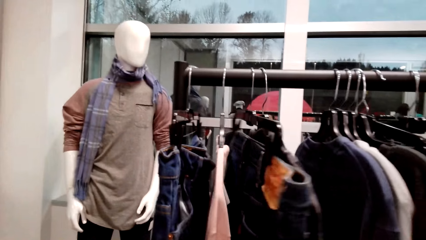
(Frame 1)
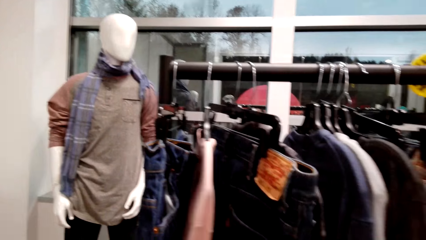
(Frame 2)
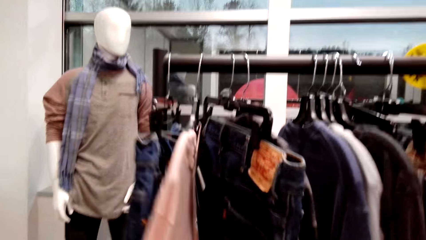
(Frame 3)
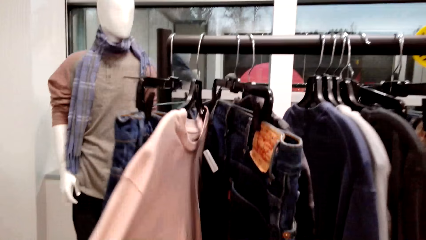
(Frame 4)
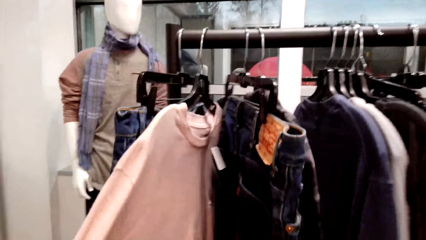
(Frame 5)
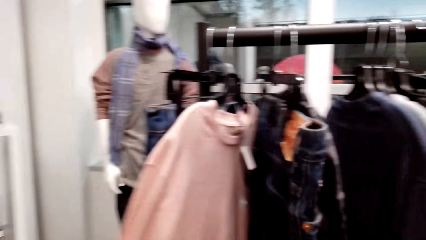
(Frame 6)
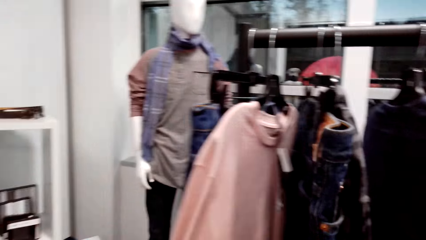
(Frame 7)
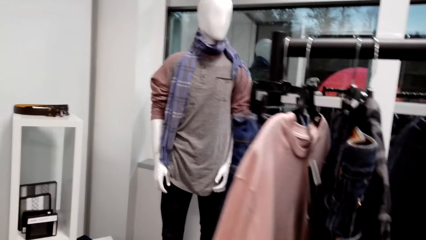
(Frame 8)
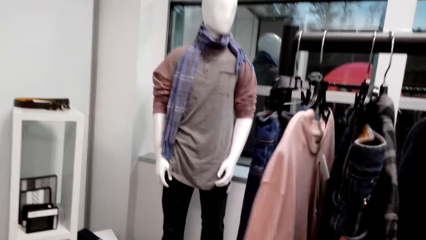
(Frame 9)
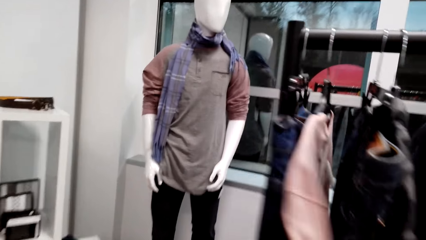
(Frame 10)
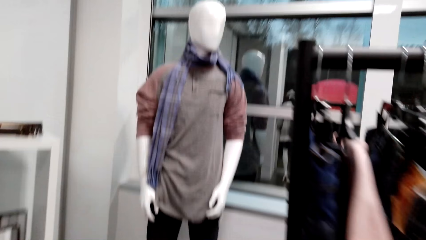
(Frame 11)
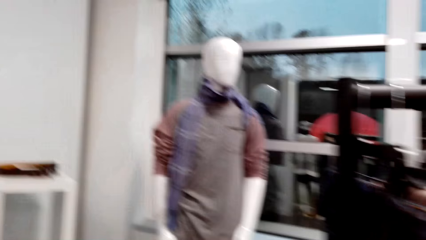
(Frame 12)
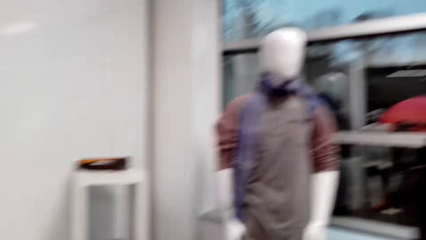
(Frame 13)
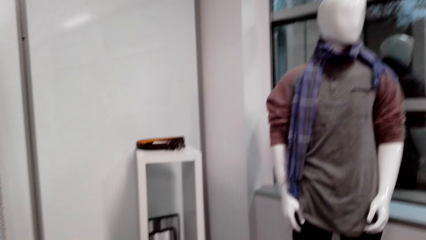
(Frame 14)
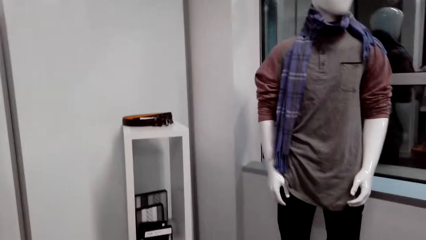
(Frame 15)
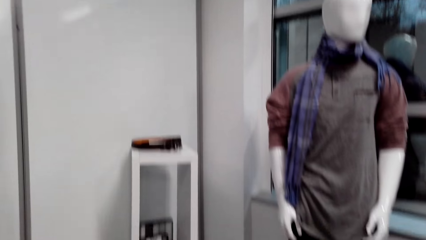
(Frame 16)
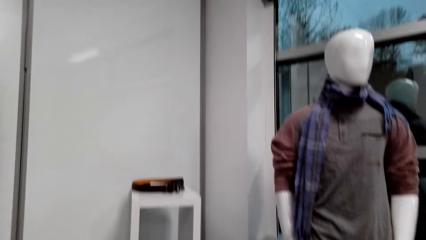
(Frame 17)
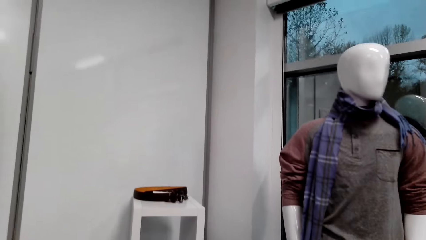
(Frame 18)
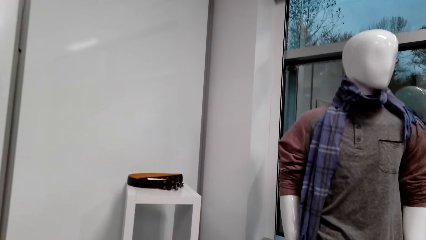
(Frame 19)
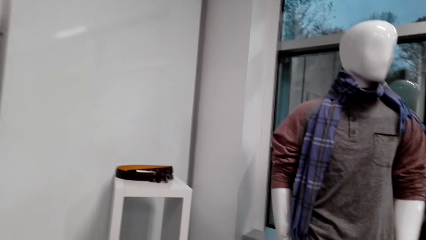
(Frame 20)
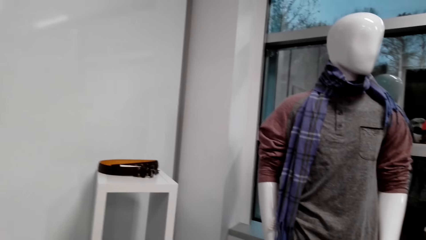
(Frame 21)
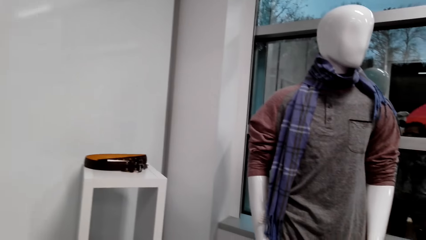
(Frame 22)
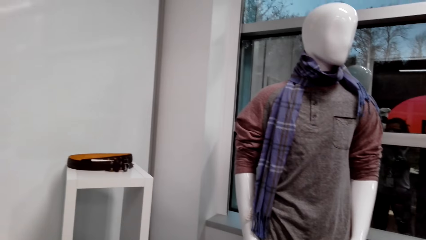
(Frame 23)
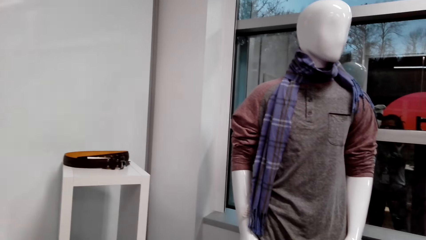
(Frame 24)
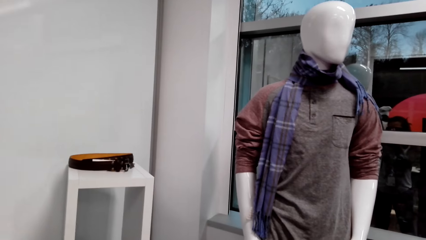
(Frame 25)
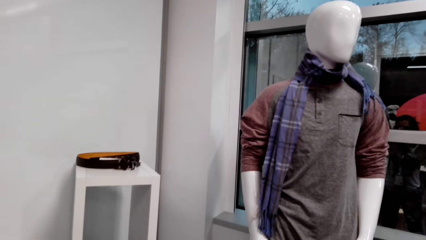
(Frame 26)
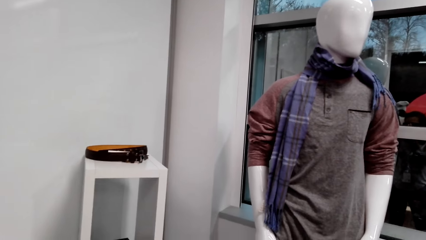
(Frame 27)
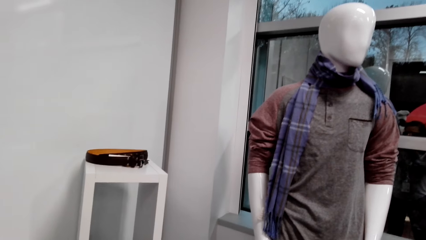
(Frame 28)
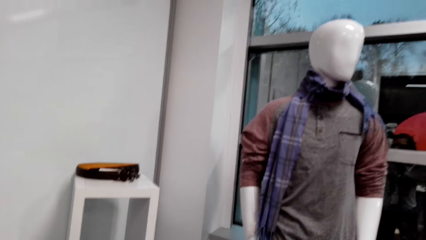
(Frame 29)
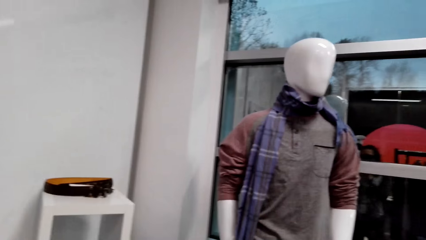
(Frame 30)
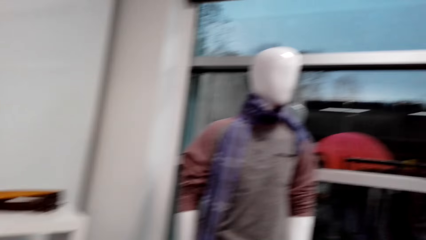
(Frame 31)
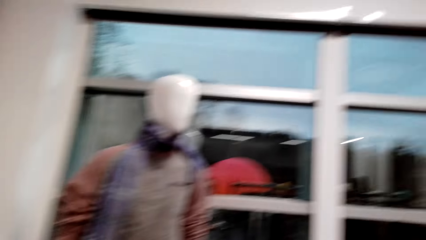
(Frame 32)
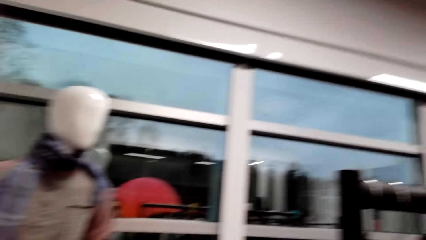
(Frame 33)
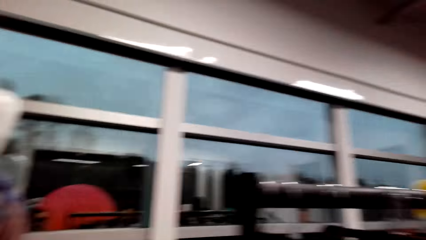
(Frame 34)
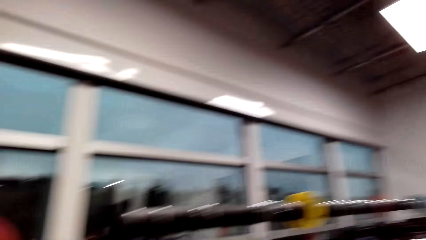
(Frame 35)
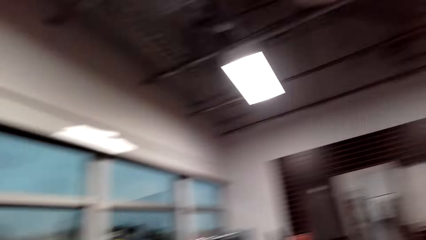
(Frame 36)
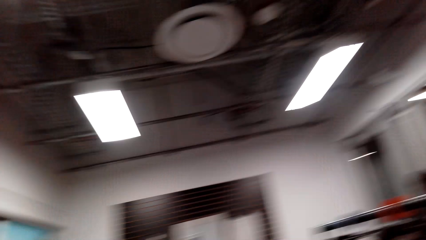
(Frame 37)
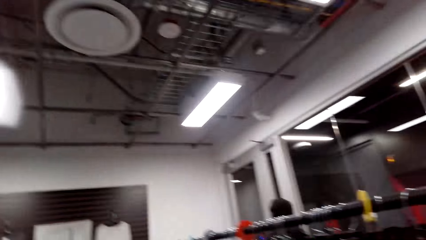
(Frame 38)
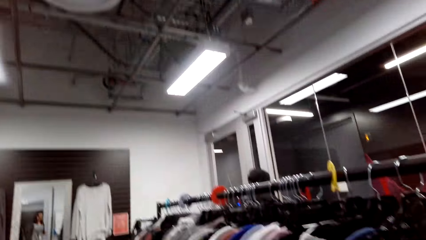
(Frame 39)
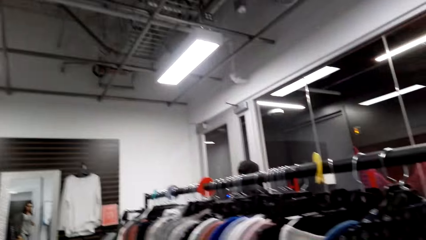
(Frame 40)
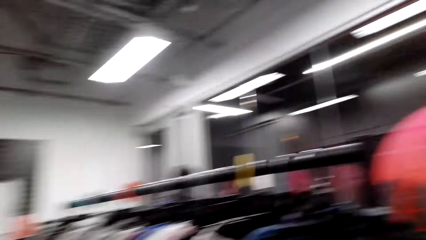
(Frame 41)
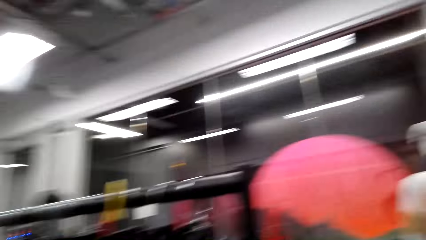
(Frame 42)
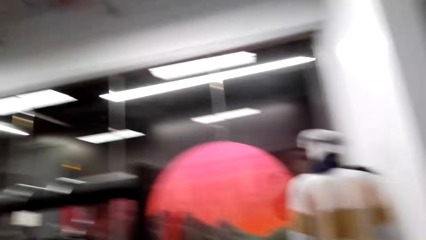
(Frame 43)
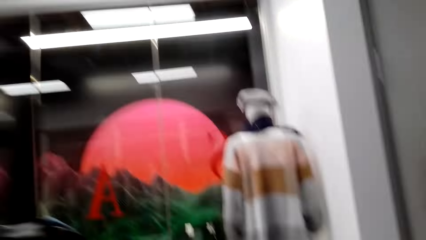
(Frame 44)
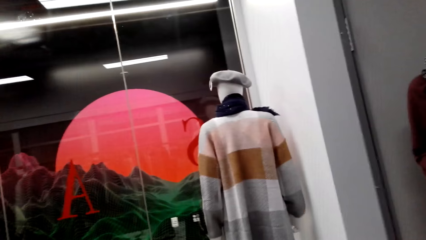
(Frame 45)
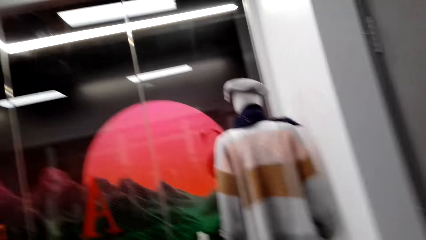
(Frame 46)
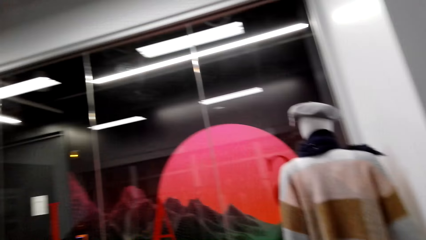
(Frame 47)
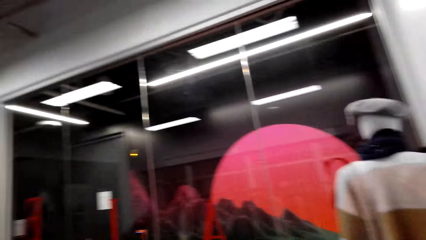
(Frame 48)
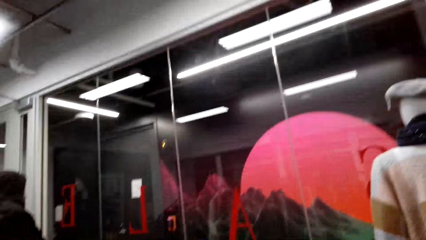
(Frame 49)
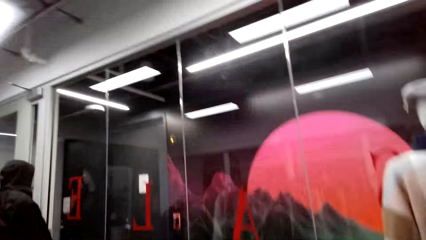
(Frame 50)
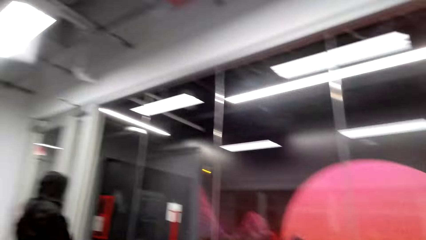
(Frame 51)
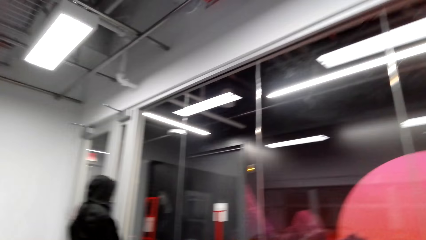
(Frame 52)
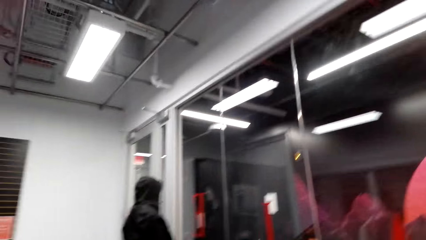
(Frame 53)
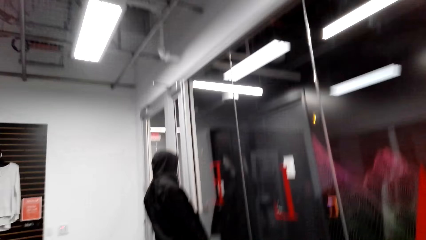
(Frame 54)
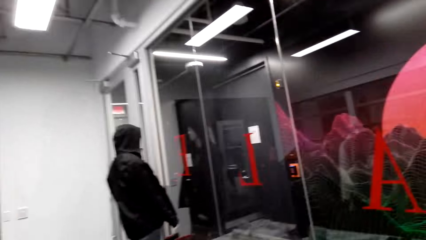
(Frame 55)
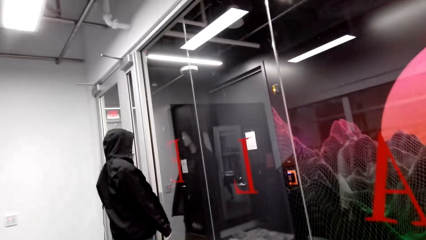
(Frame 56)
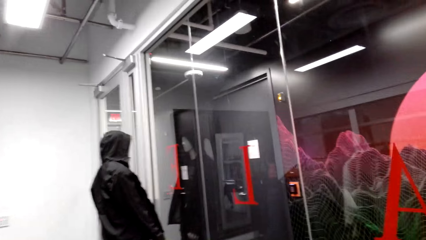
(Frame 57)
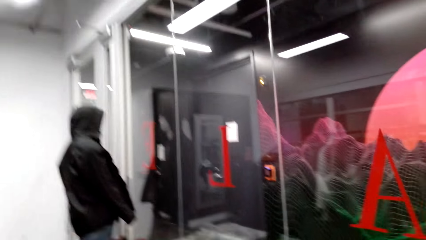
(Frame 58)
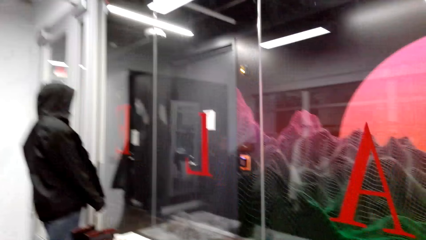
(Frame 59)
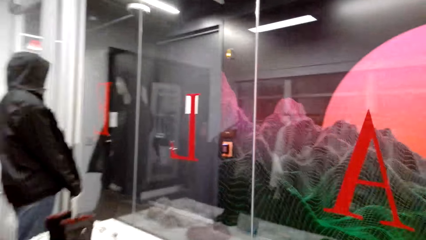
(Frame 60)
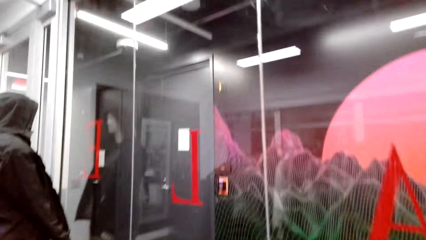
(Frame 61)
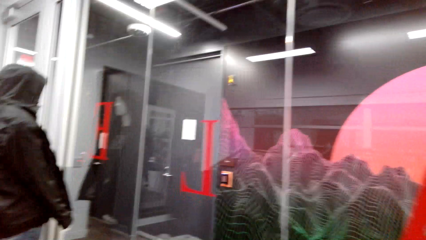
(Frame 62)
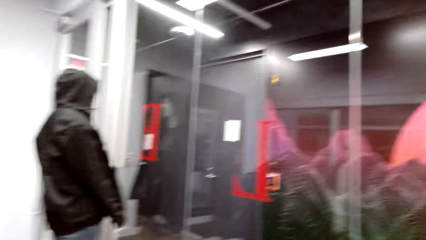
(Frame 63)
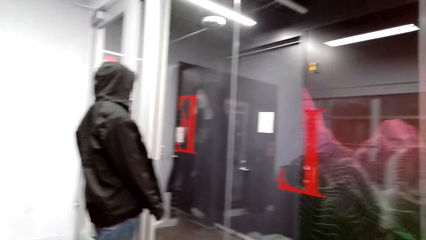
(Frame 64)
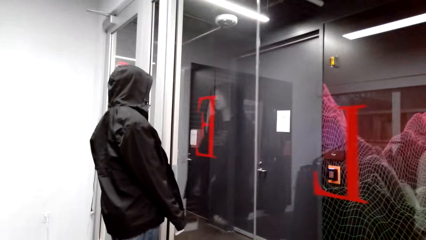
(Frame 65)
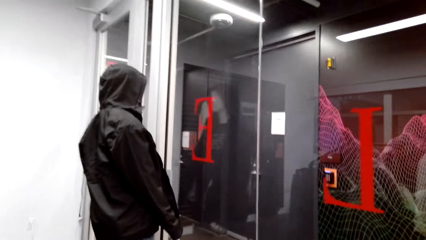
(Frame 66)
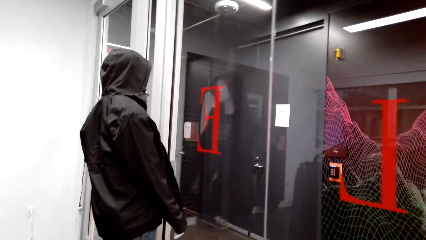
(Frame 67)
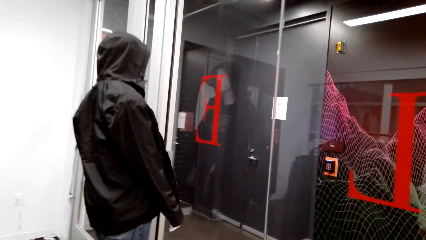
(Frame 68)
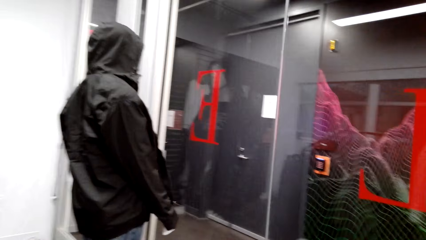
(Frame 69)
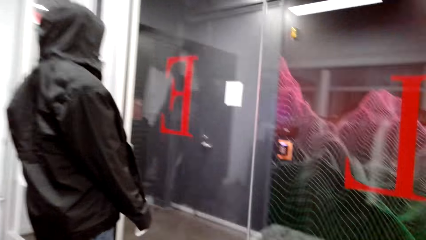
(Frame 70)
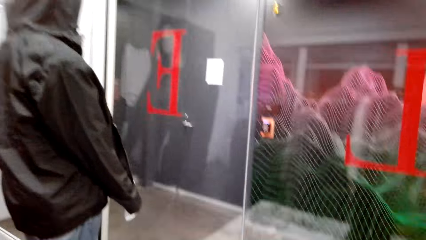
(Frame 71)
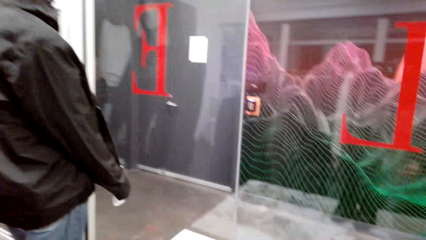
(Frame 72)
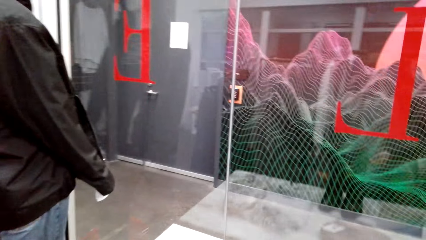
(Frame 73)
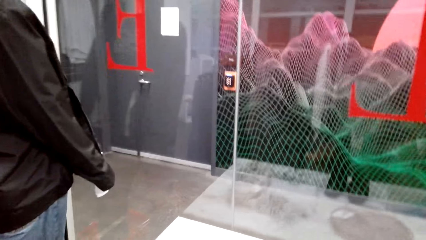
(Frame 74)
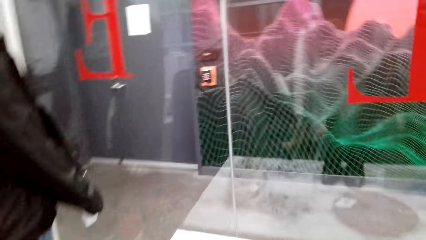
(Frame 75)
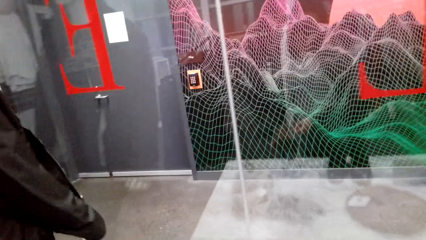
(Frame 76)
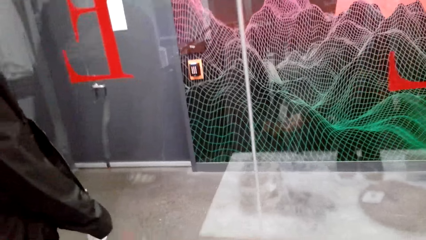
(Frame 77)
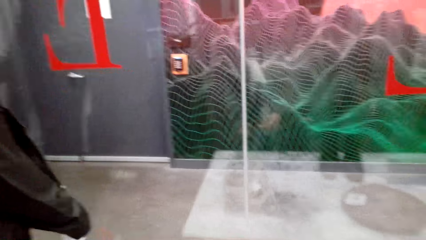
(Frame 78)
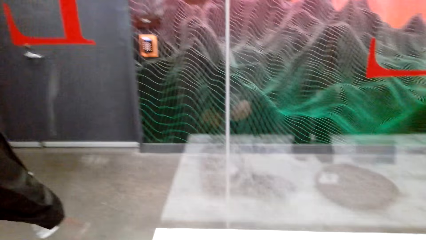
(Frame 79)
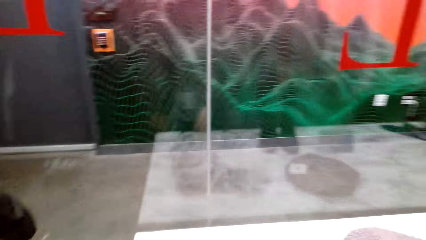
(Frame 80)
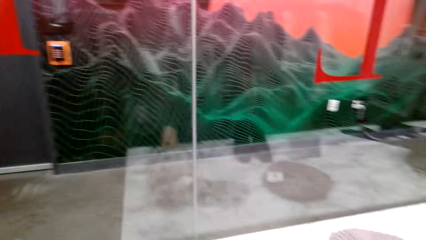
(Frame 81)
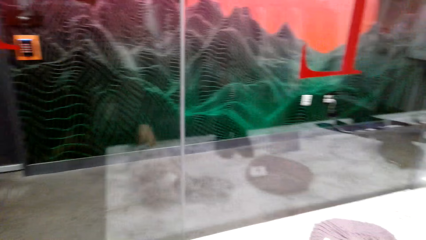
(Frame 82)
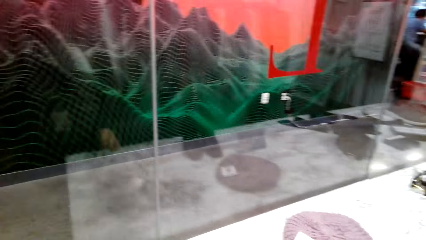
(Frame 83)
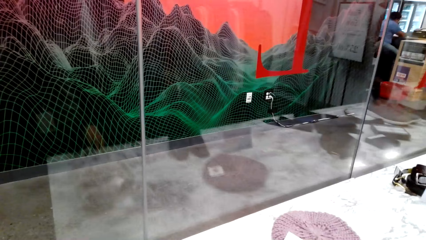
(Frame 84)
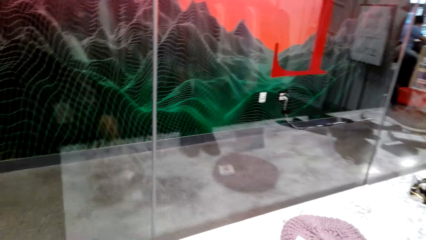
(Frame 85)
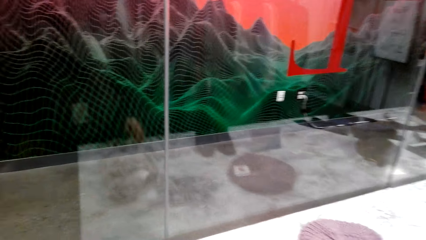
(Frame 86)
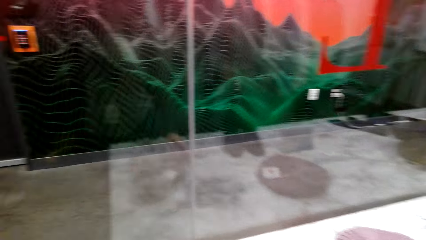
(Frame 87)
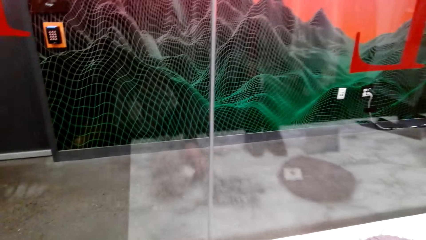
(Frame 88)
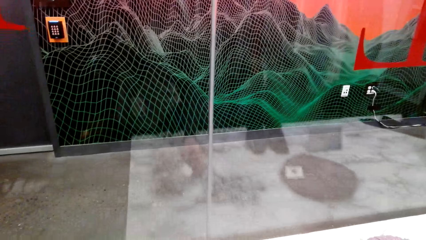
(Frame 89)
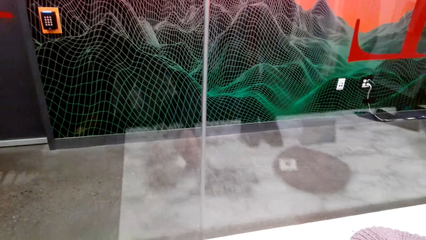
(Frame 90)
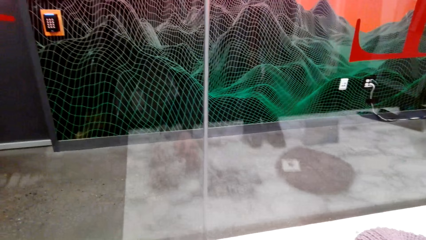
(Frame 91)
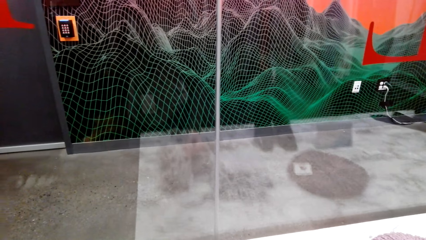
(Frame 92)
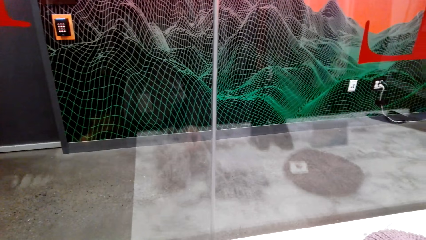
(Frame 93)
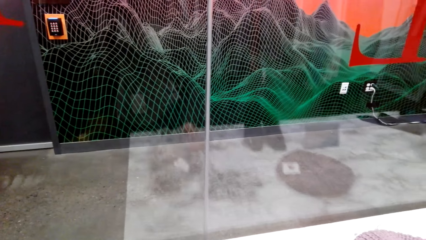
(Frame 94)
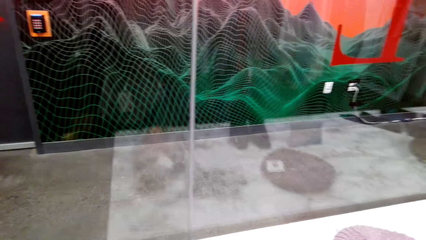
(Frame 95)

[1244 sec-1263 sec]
The camera wearer walks around a supermarket. They look between the clothes on the hanger. They adjust the clothes on a pole. They walk around the supermarket. They look around the supermarket. They walk around the supermarket. They look around the supermarket.
